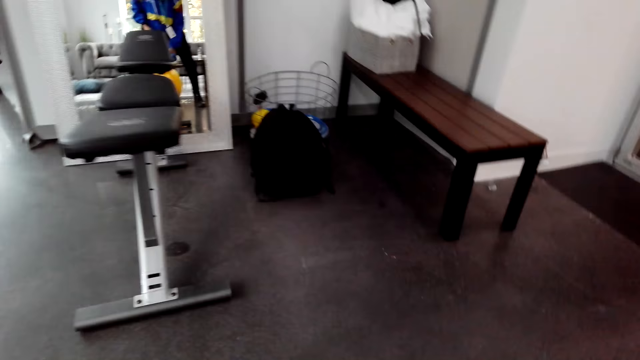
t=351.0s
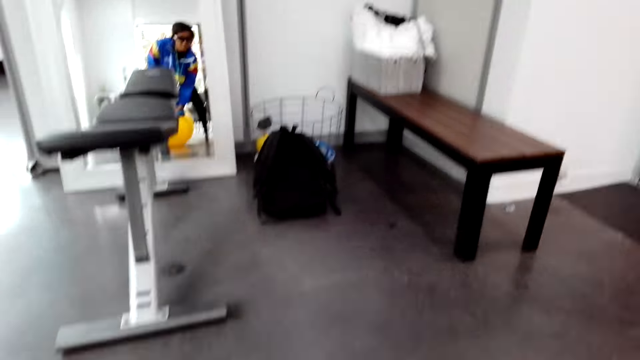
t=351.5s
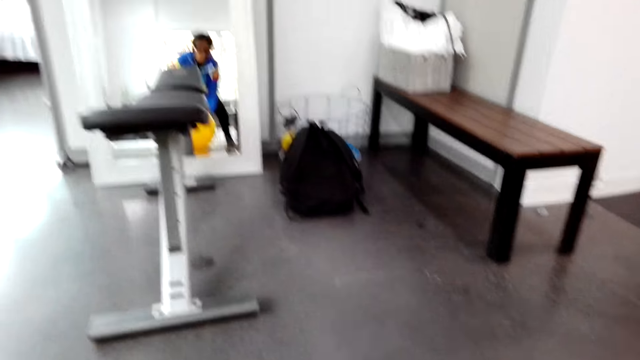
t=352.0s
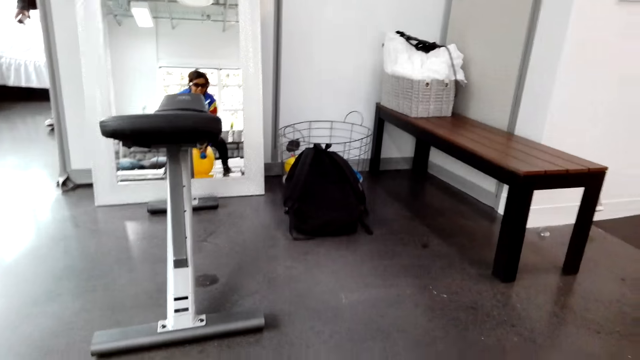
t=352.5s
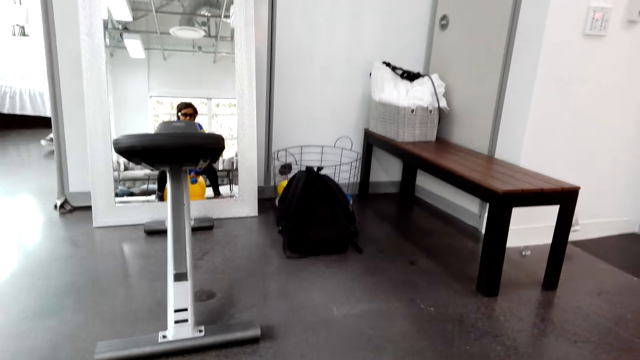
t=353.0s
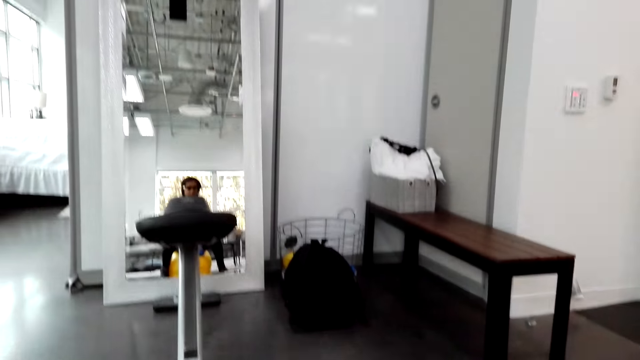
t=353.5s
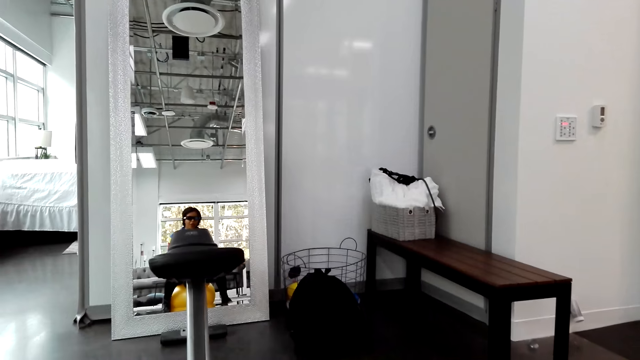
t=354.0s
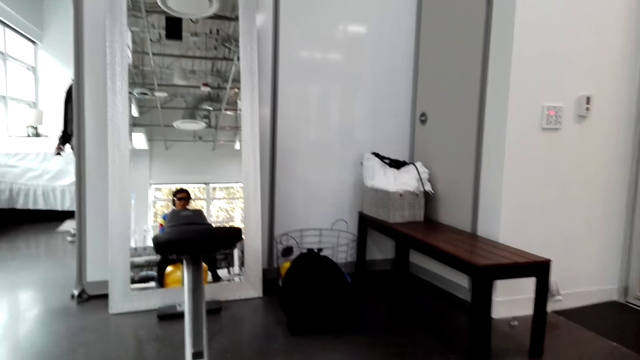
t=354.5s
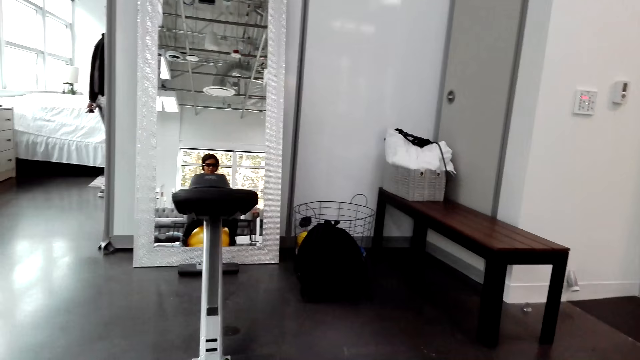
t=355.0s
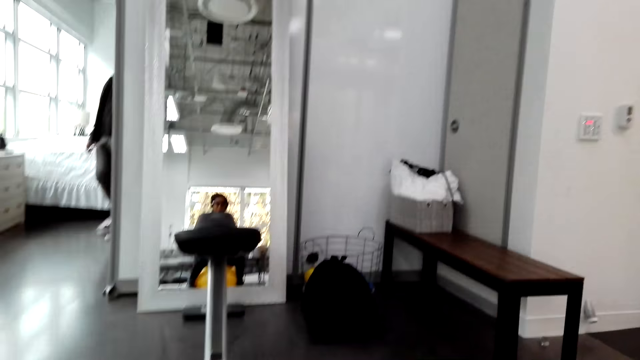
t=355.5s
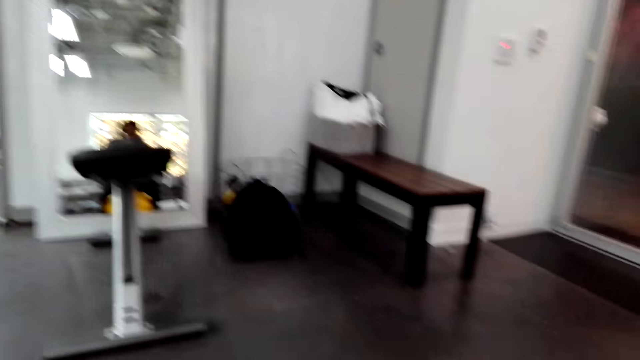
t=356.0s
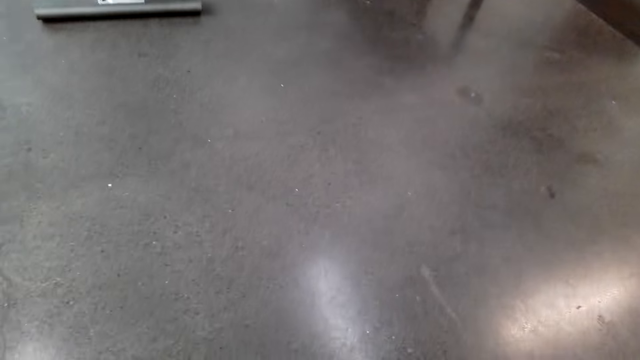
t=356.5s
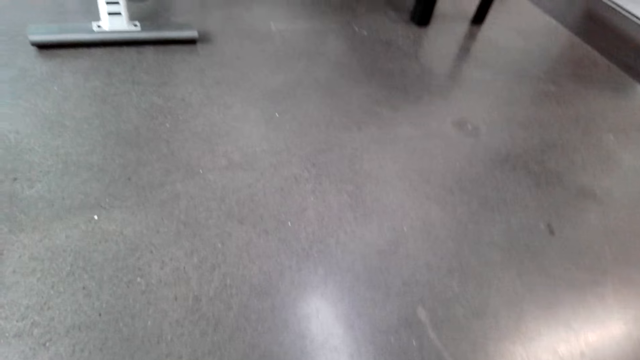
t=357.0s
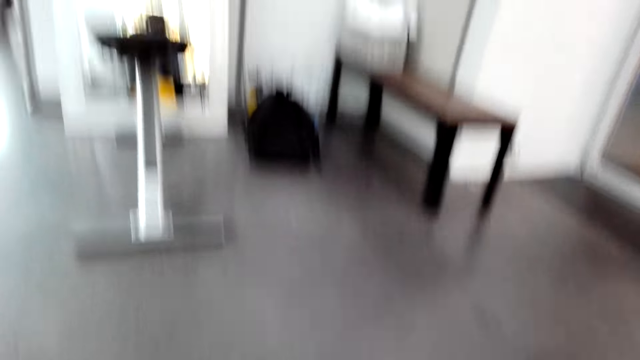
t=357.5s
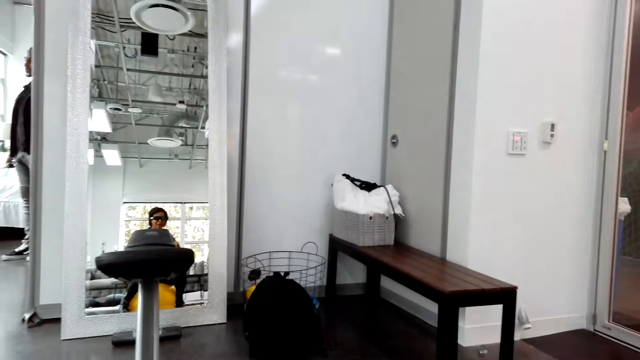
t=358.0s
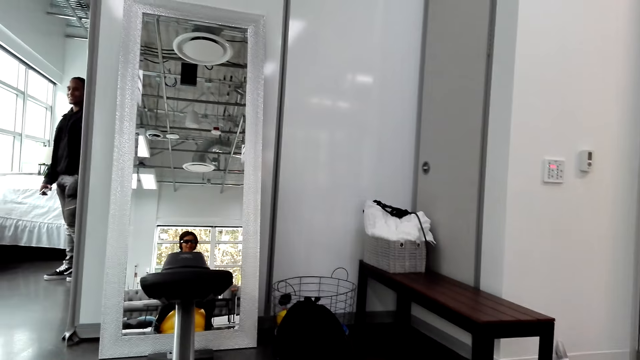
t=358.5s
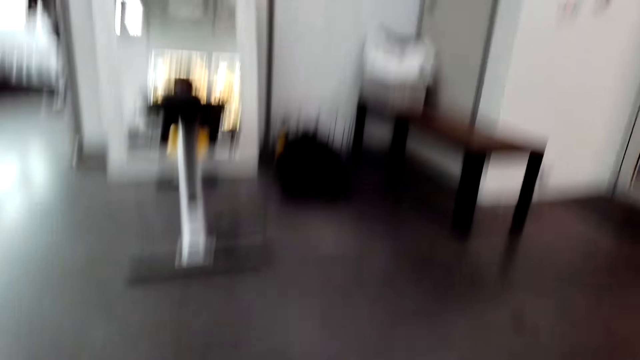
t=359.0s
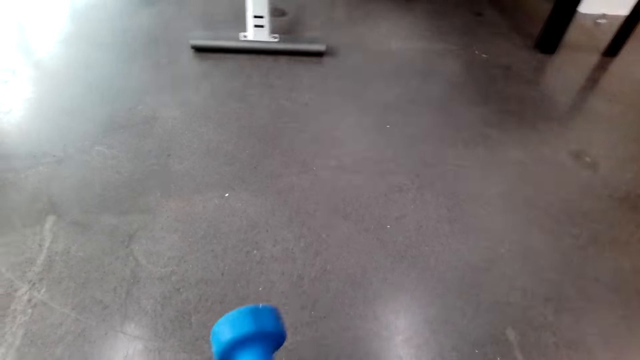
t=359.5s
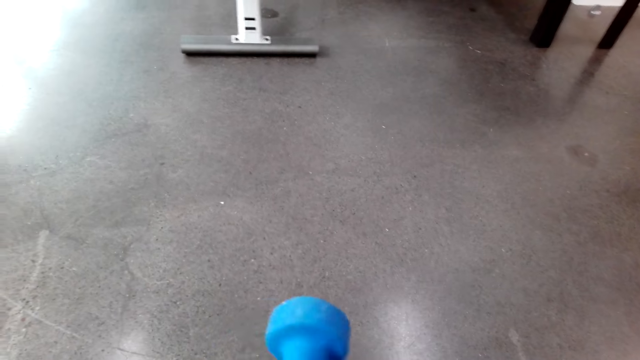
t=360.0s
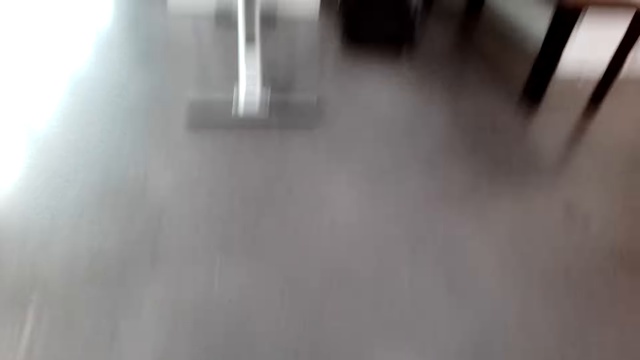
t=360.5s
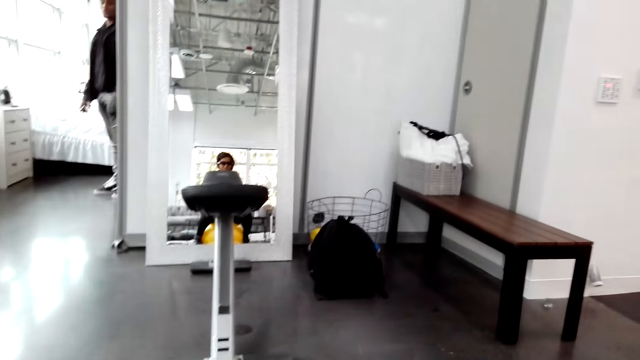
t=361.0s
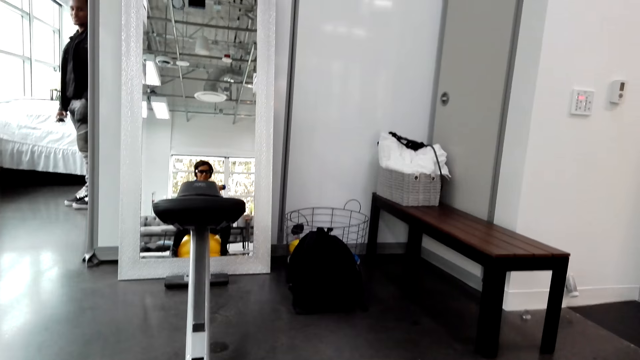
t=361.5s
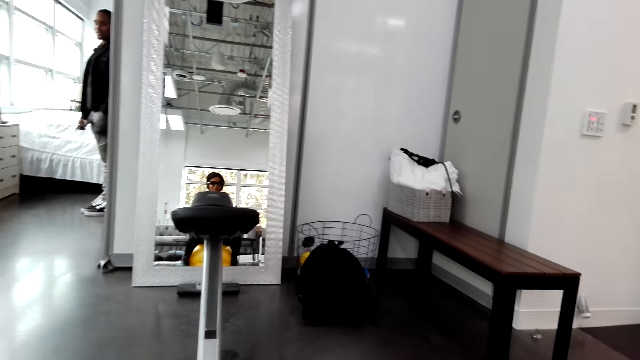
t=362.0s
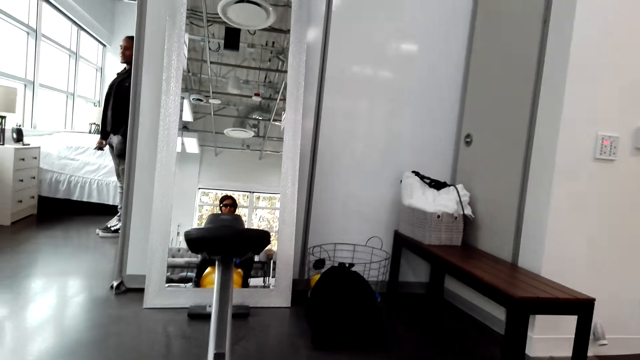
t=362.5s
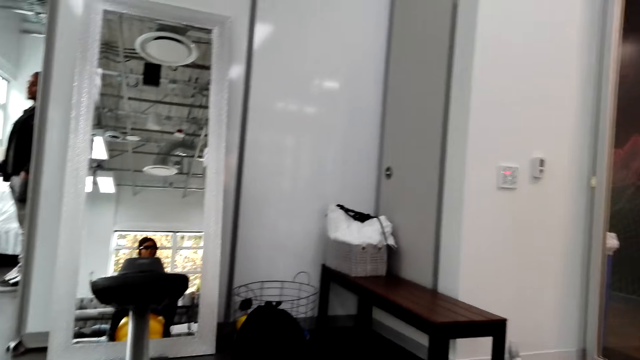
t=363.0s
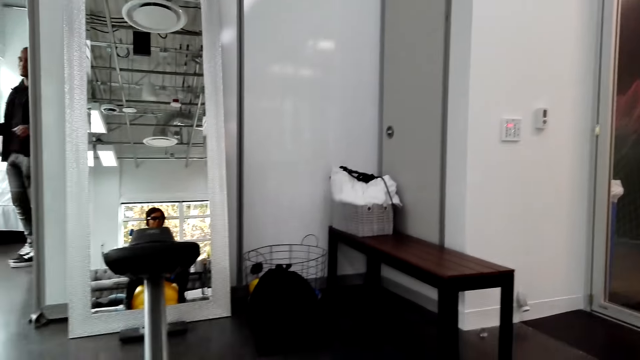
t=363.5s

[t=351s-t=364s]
The camera wearer converses with a man. They sit on the stability ball. They converse with the man. They lift dumbbells.

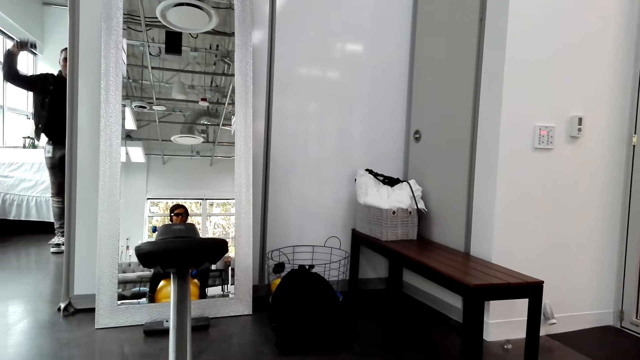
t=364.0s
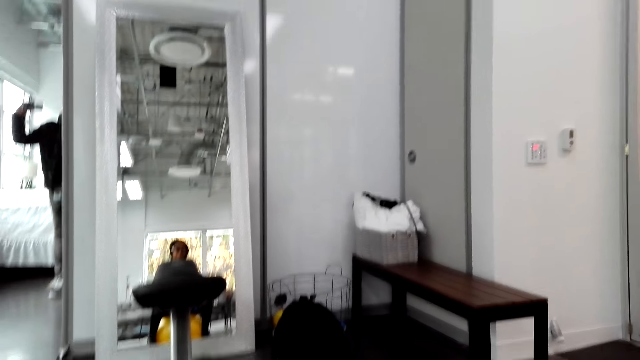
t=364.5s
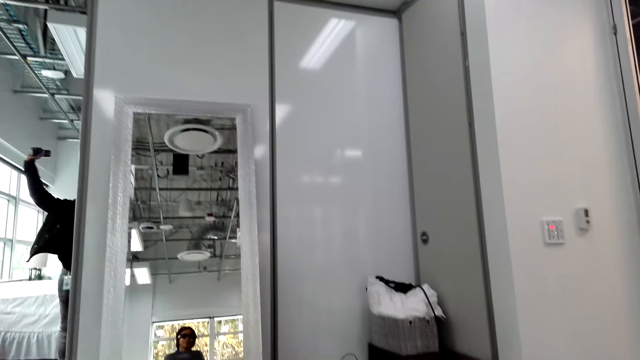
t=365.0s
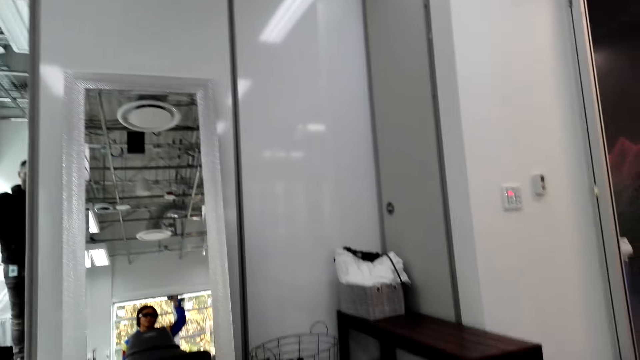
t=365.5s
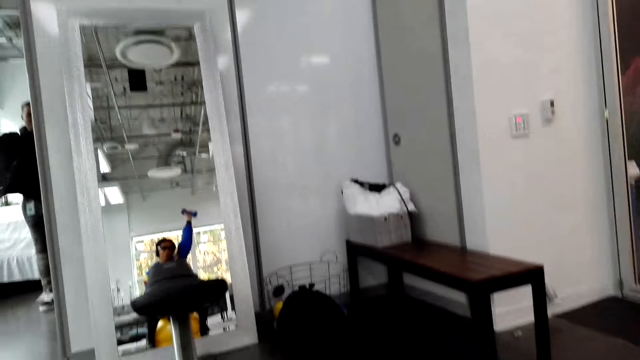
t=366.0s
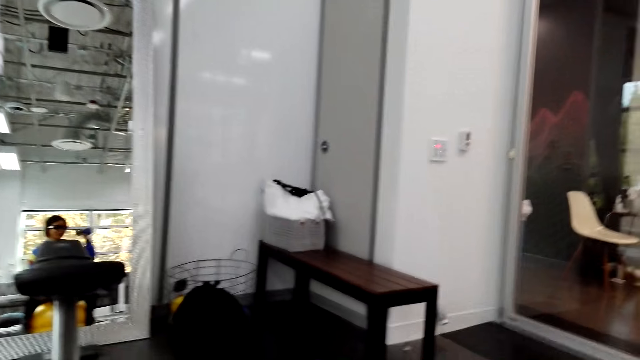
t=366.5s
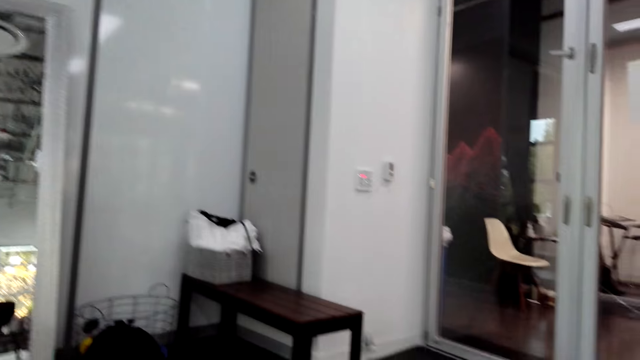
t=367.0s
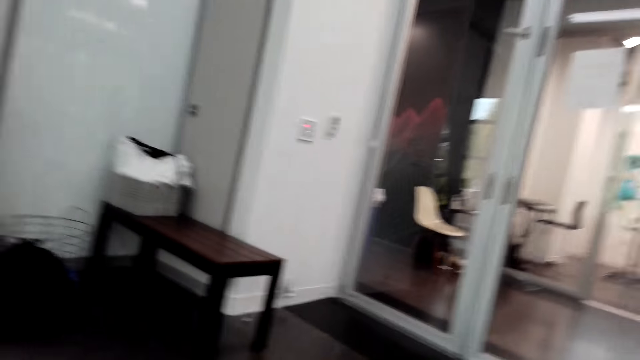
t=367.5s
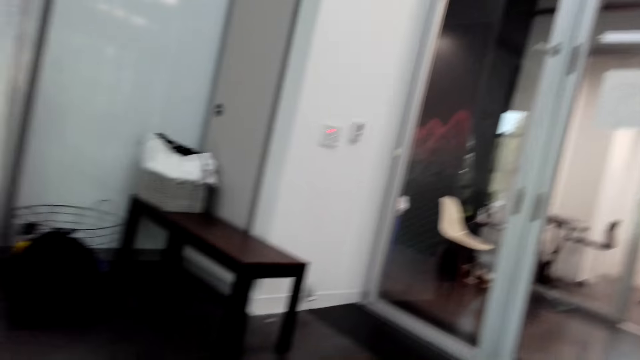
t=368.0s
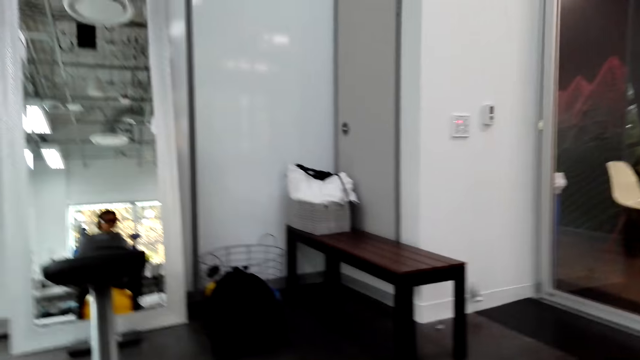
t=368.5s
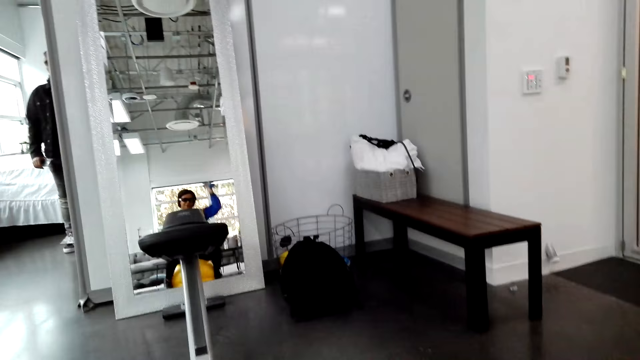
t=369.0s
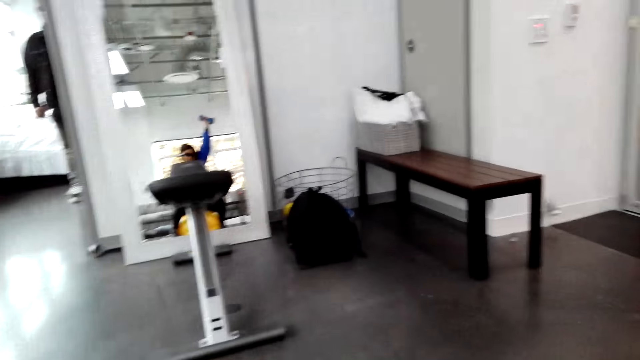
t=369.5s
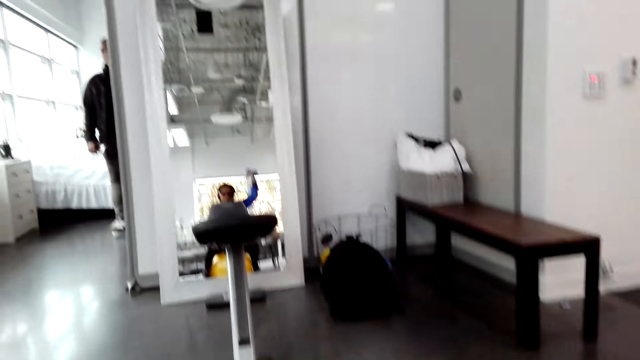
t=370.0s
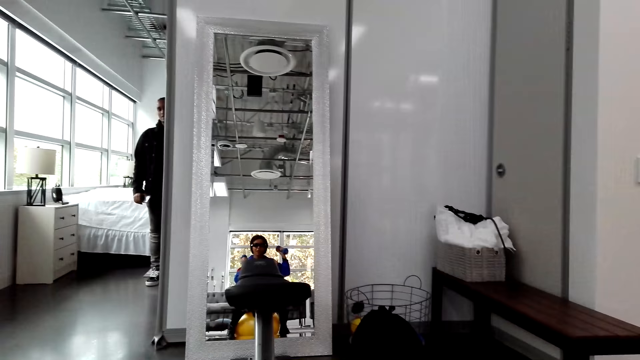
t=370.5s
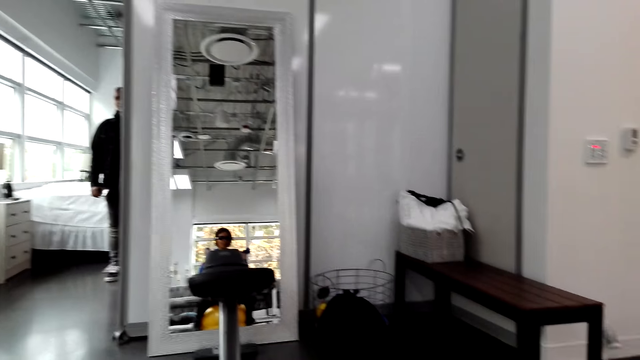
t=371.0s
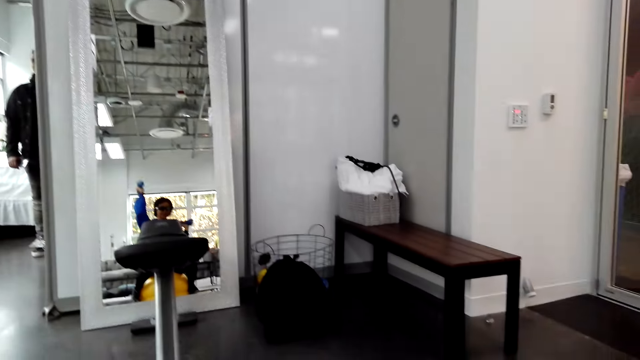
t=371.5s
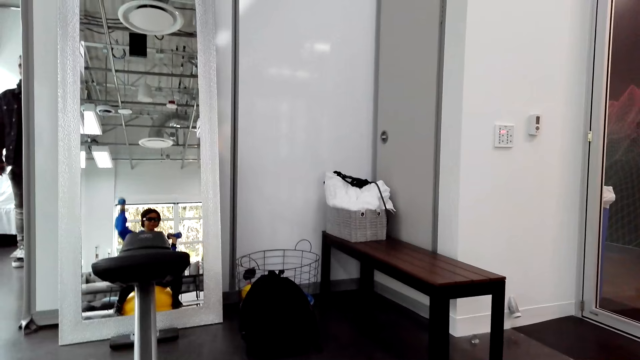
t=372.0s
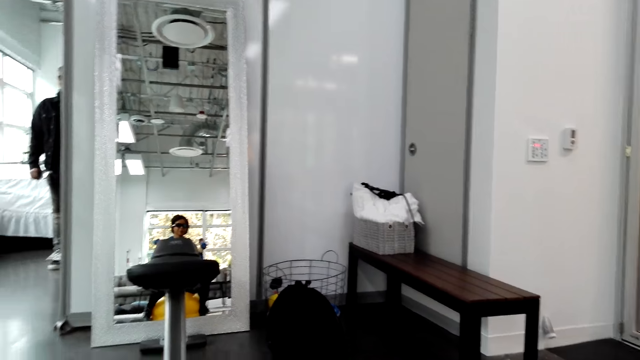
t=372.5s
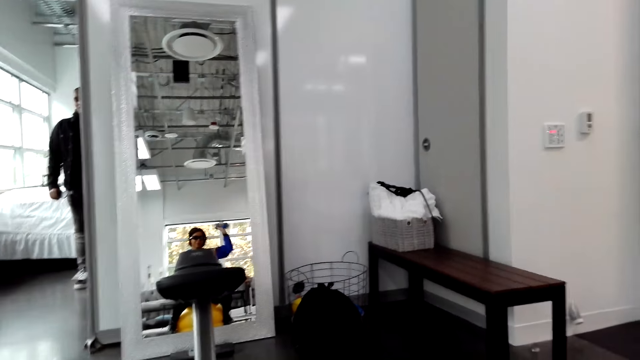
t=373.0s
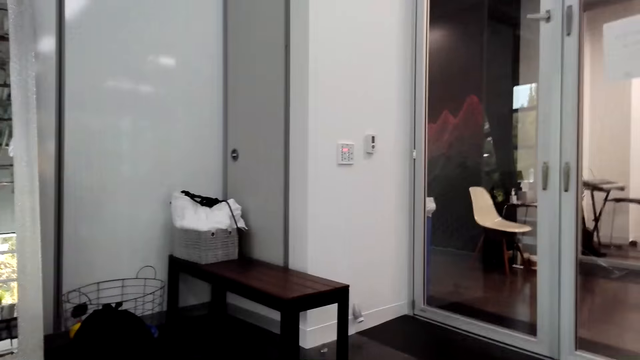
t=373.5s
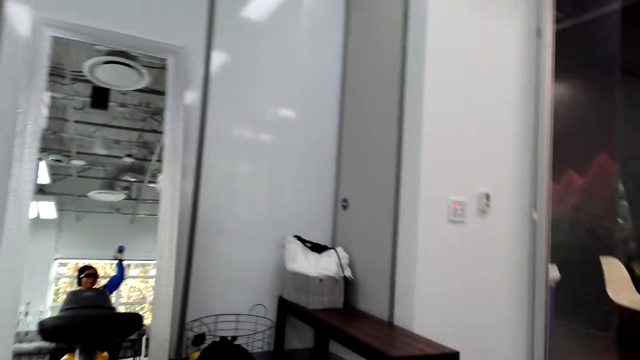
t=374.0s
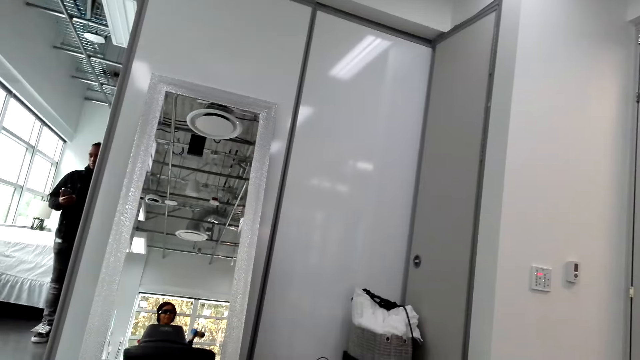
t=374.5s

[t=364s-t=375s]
The camera wearer converses with a man. They lift dumbbells.
